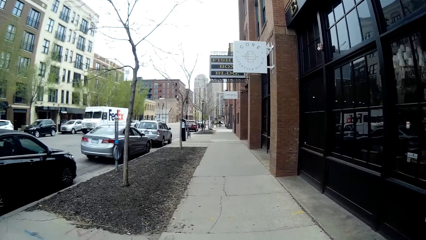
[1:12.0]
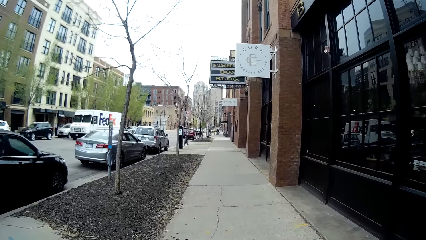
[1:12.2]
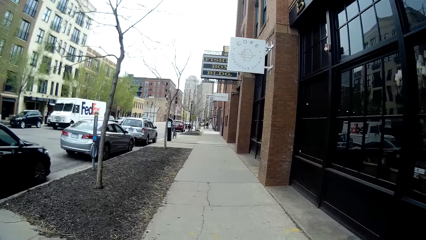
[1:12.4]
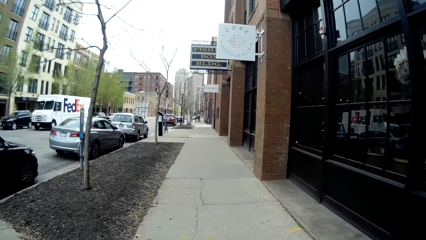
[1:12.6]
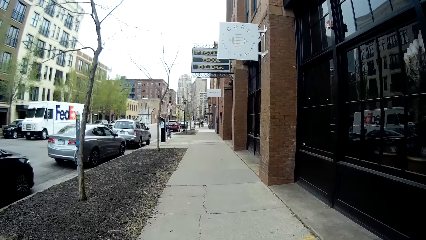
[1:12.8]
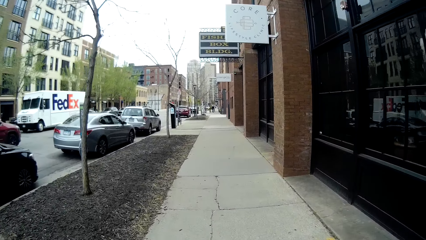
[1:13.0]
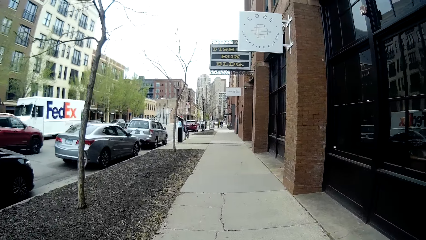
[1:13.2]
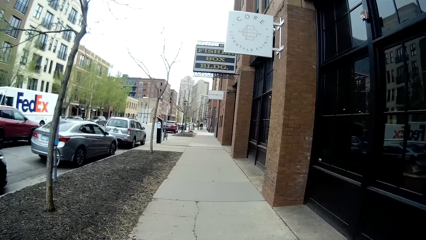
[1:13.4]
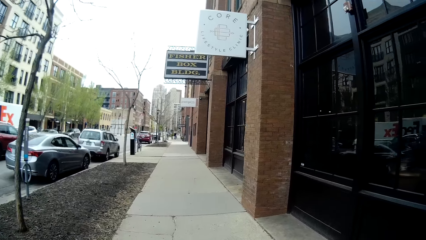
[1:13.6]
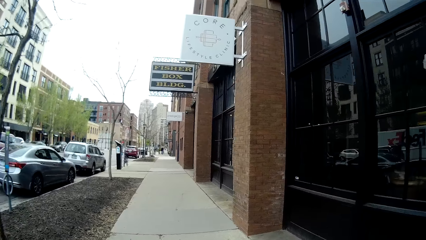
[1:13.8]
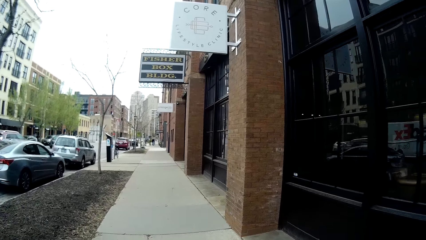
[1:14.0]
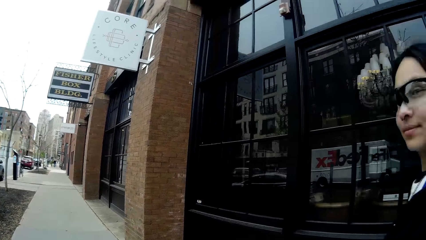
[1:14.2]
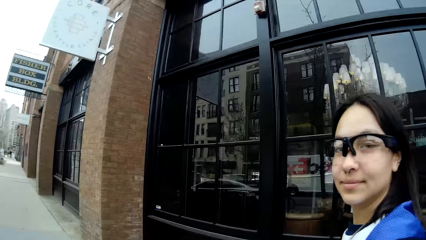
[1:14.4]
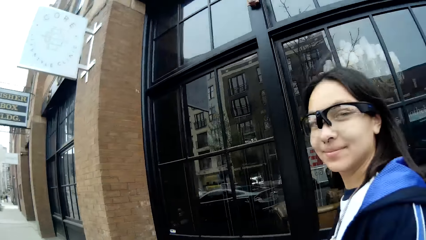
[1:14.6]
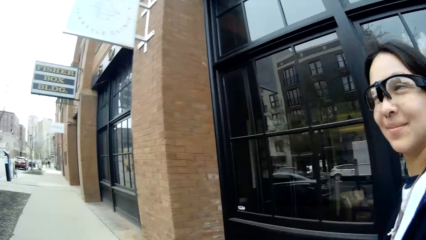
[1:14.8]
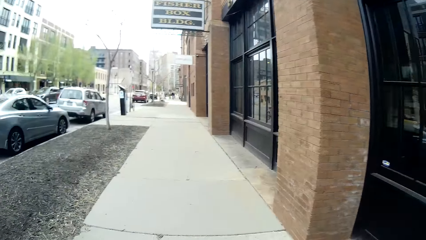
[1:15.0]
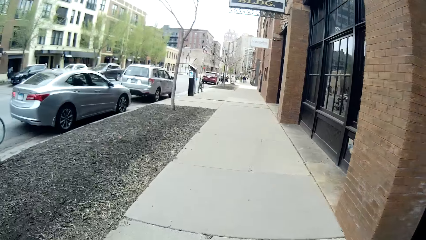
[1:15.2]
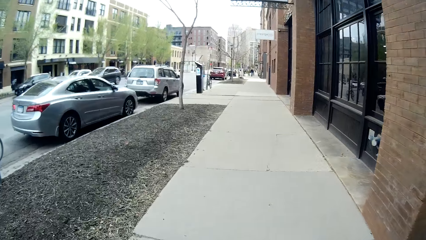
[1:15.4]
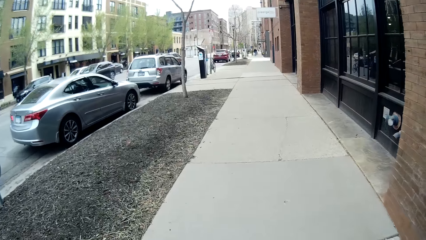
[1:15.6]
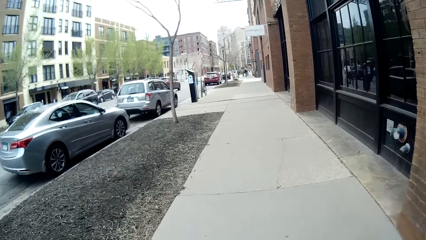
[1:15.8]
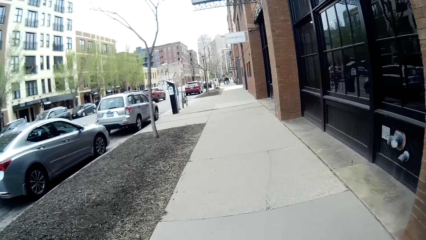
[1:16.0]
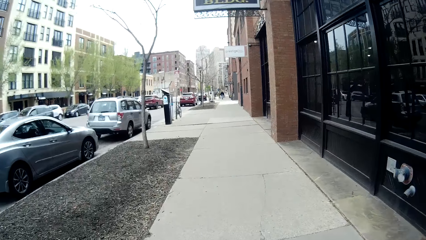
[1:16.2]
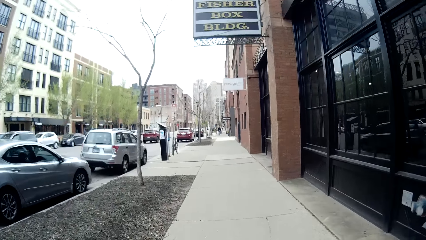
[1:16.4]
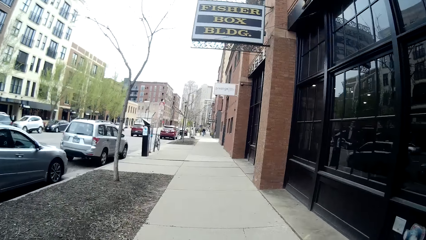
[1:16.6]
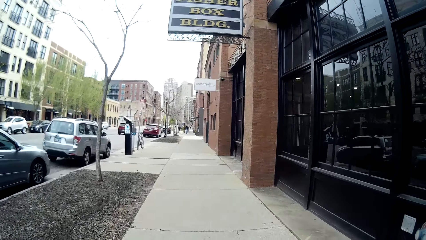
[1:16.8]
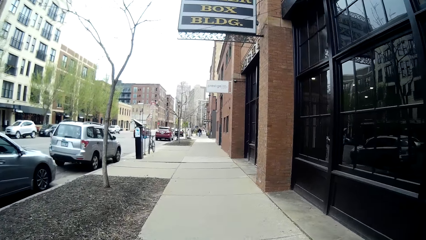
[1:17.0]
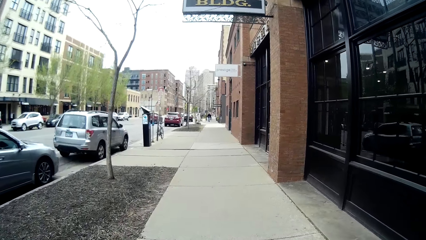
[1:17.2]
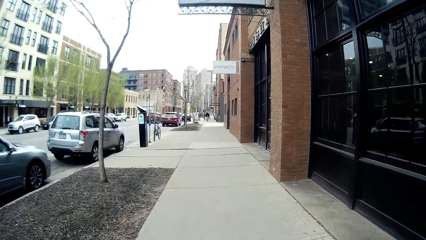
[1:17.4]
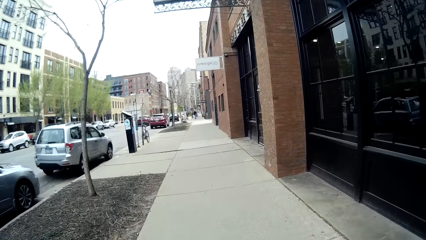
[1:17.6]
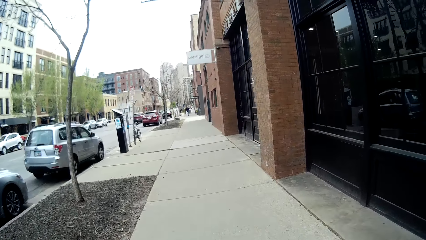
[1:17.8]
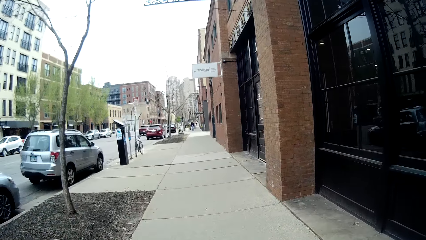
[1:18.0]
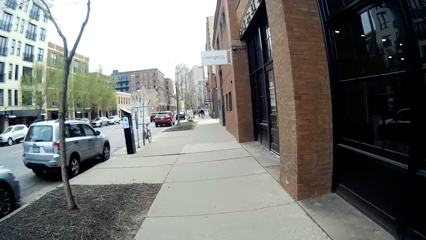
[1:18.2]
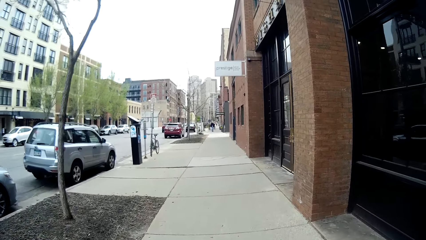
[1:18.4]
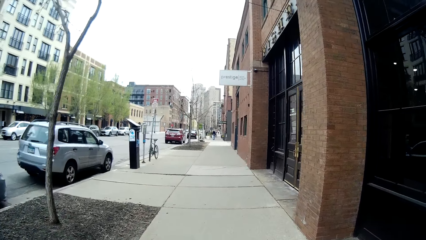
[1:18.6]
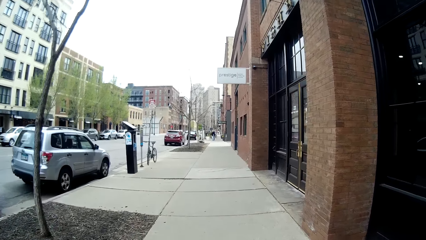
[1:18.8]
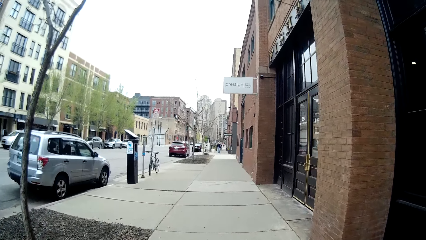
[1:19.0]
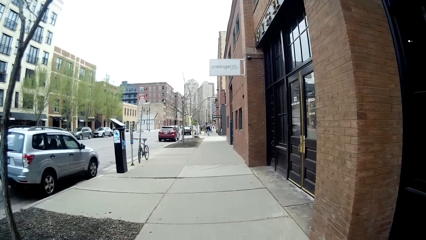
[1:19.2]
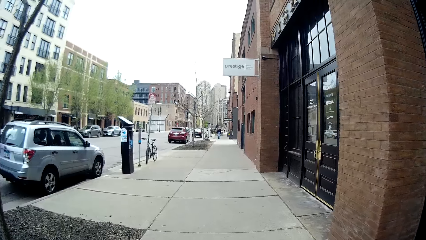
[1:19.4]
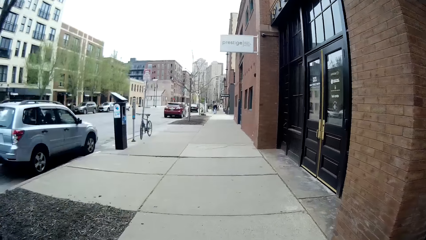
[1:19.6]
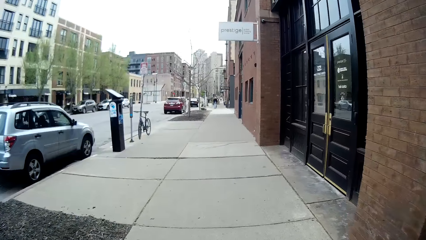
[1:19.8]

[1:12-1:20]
The camera wearer interacts with the woman.

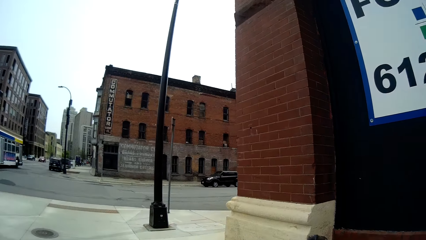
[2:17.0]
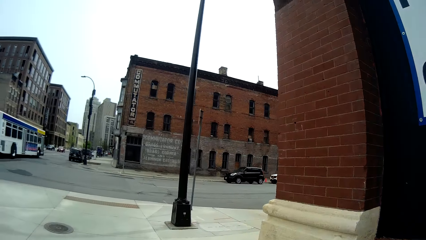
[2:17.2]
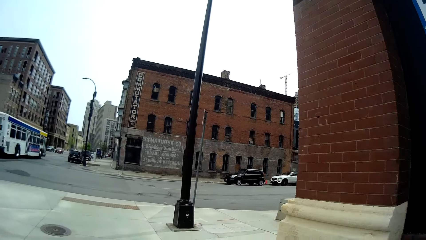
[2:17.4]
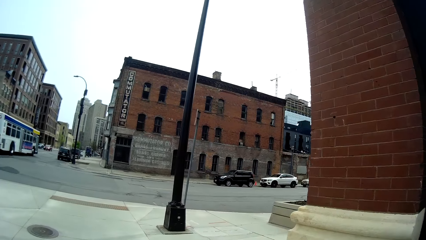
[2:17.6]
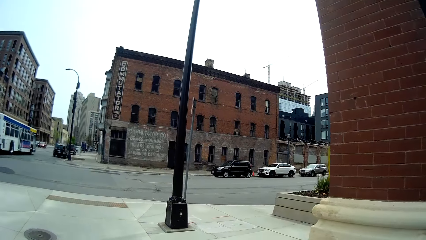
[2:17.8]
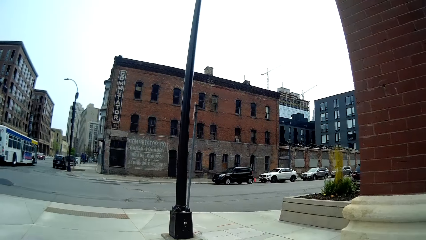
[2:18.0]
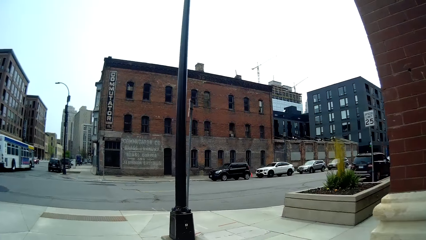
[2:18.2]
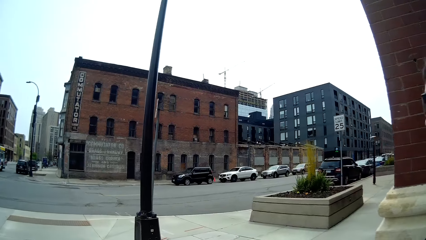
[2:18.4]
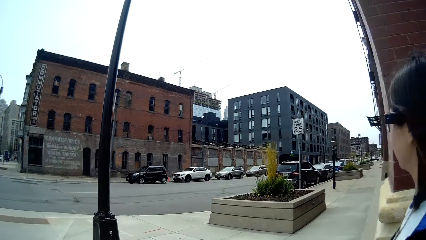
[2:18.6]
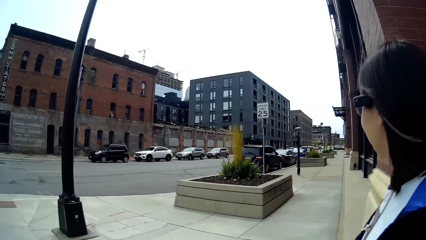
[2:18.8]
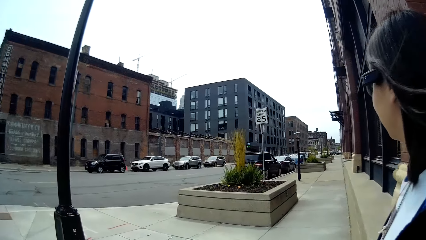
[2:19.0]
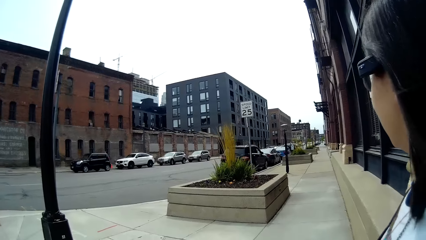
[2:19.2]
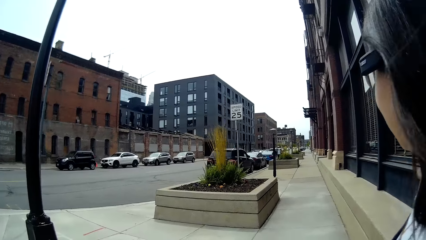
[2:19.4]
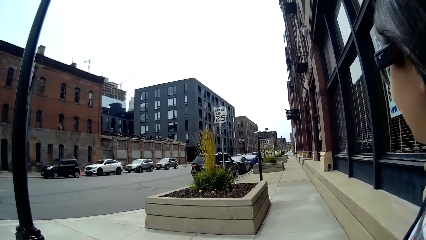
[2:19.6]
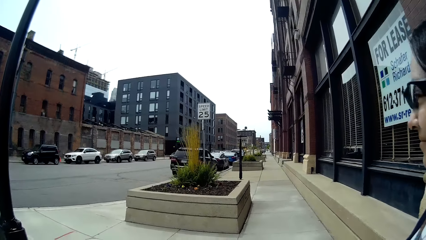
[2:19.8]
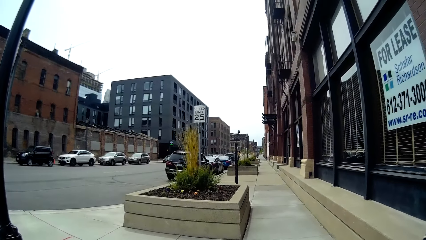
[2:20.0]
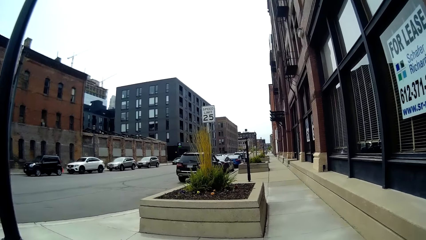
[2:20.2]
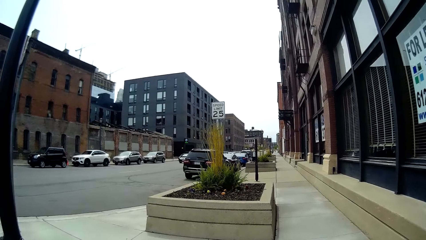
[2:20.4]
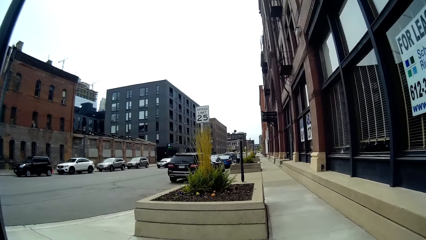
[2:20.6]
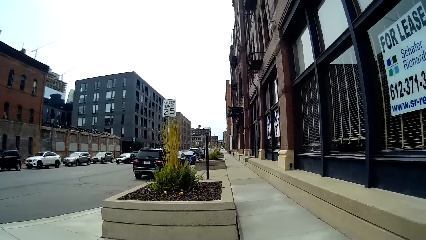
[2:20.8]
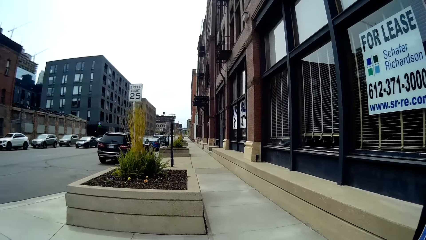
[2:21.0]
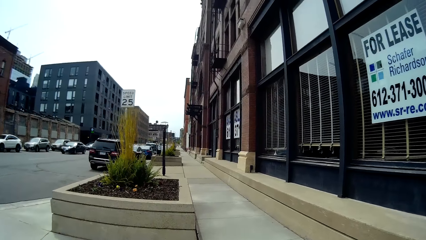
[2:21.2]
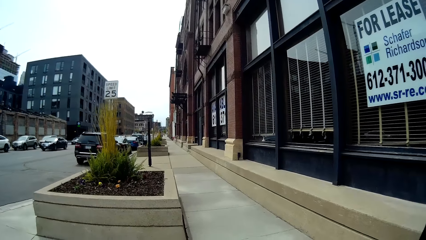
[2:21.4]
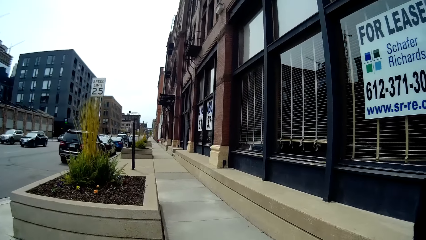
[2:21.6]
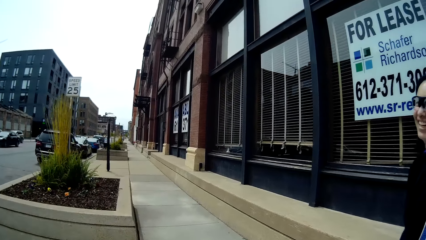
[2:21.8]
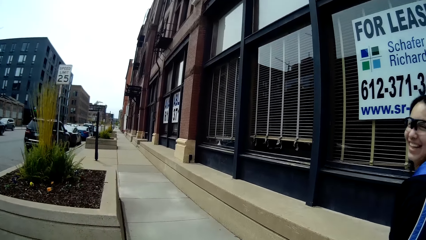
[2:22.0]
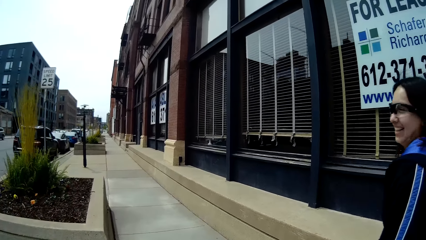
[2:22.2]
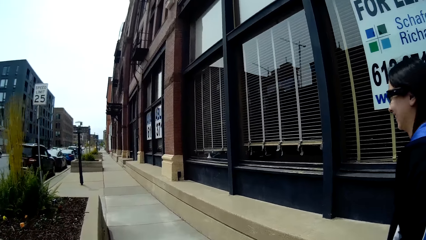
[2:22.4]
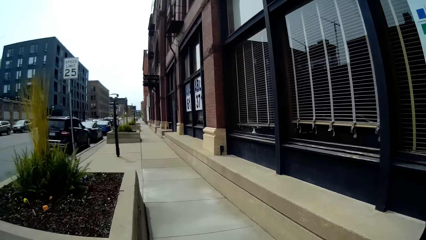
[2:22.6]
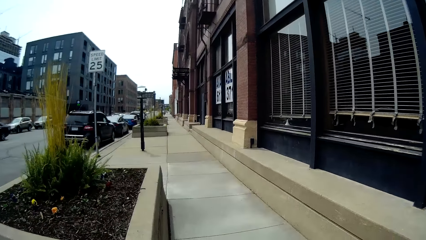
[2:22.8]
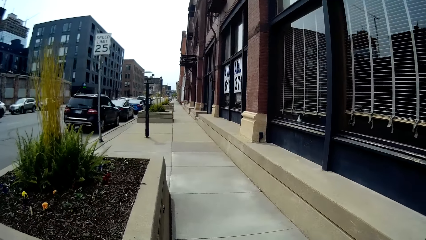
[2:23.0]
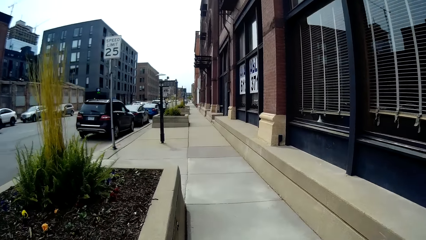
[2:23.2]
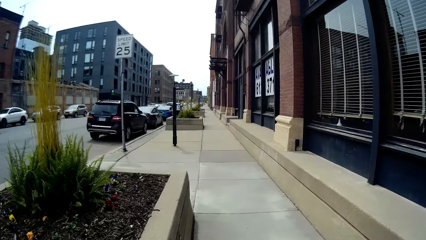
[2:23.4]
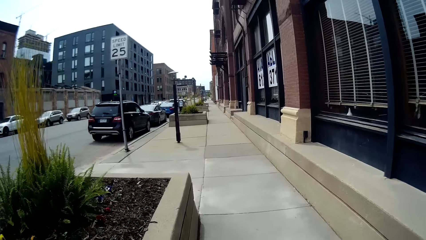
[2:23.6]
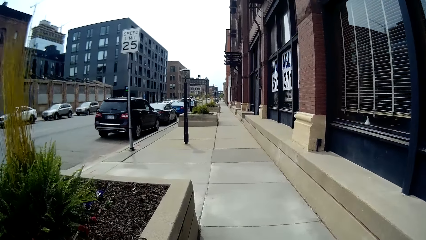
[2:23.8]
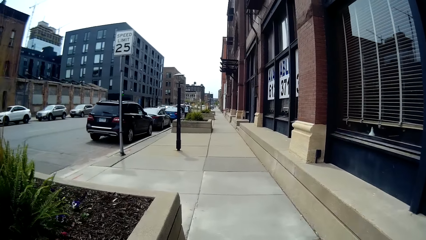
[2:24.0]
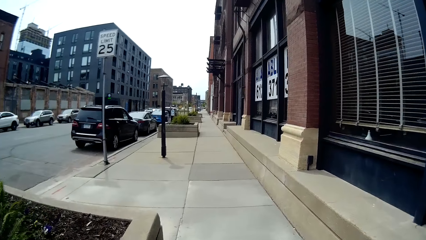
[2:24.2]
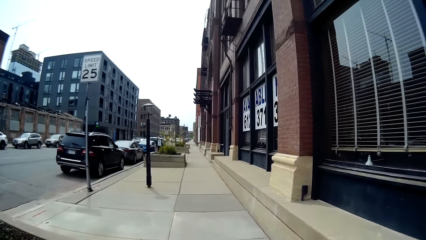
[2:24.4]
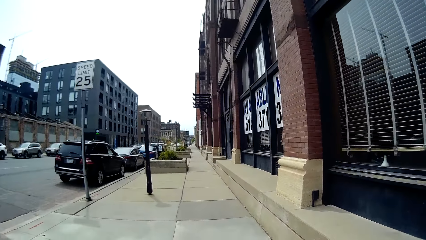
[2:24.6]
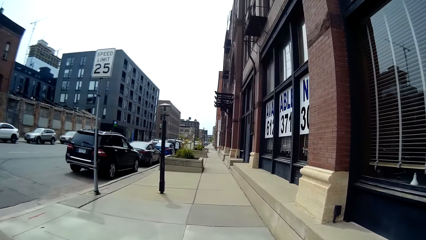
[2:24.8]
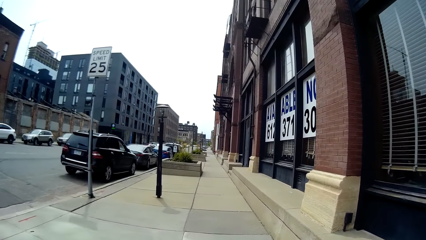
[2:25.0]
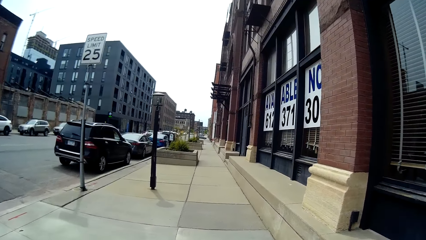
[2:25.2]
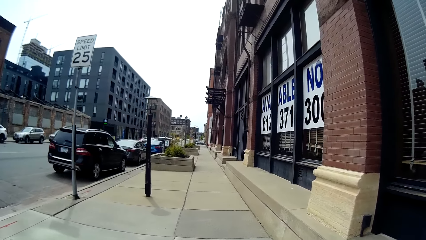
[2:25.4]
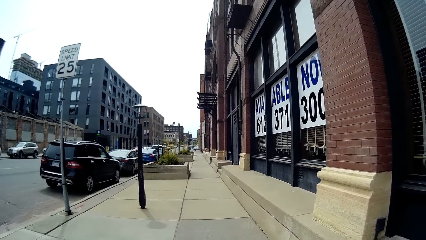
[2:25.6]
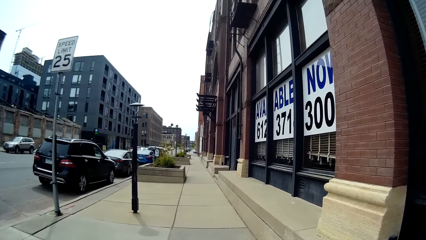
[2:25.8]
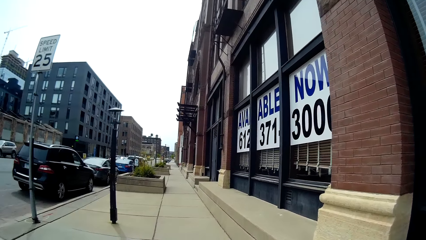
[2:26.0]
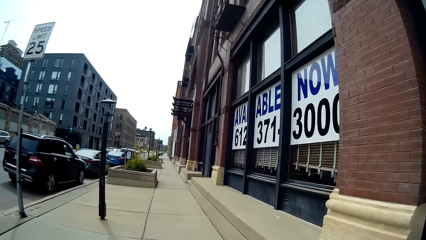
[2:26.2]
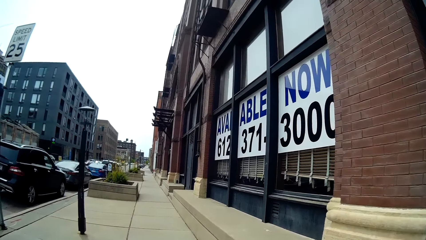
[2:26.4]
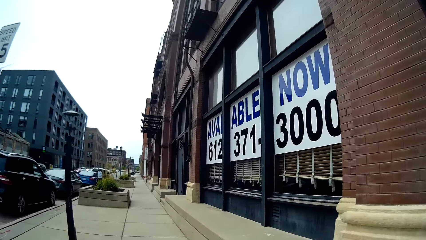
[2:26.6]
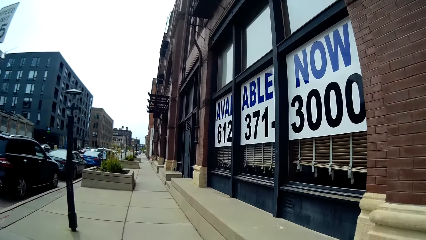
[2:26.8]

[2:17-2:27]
The camera wearer turns a corner on the sidewalk. They walk down the sidewalk.
